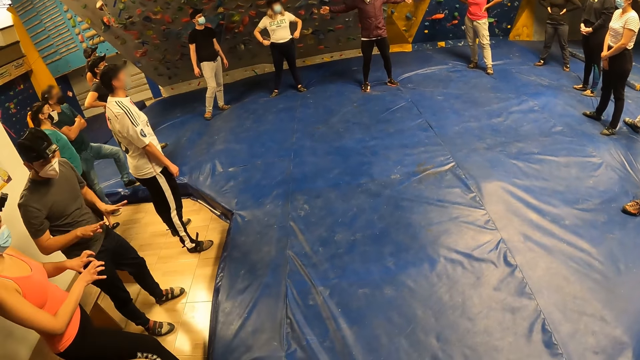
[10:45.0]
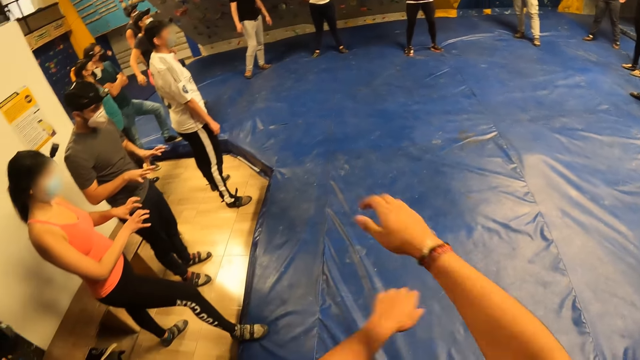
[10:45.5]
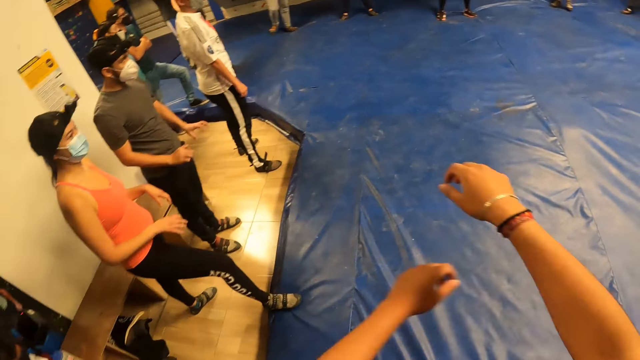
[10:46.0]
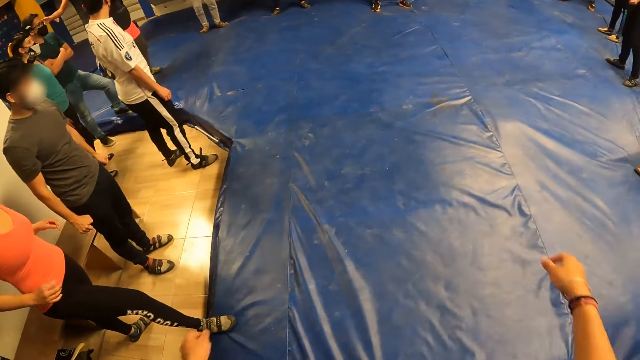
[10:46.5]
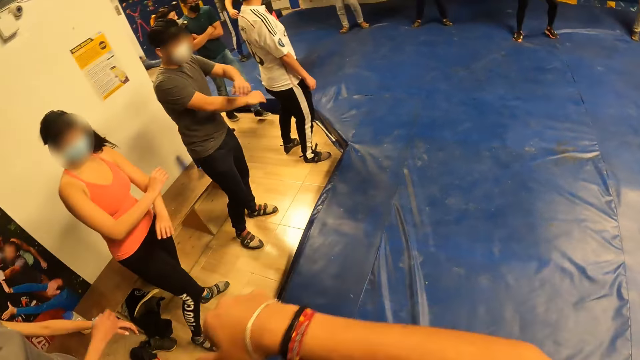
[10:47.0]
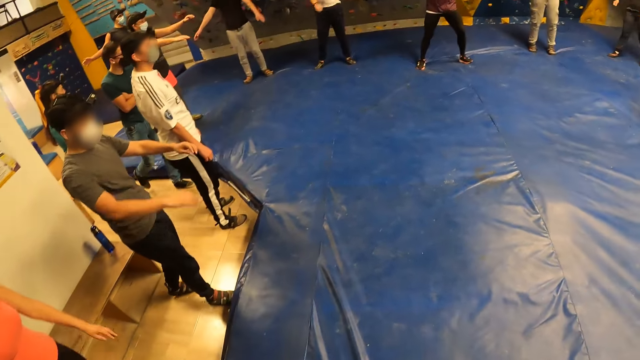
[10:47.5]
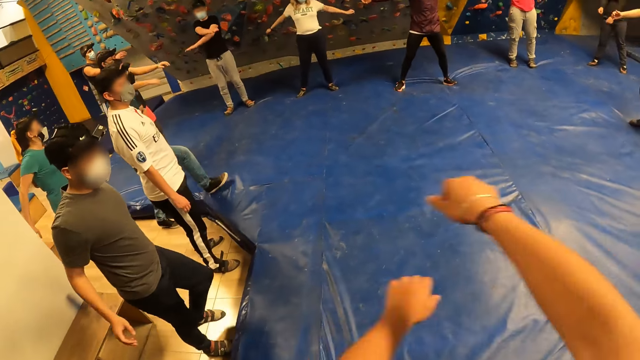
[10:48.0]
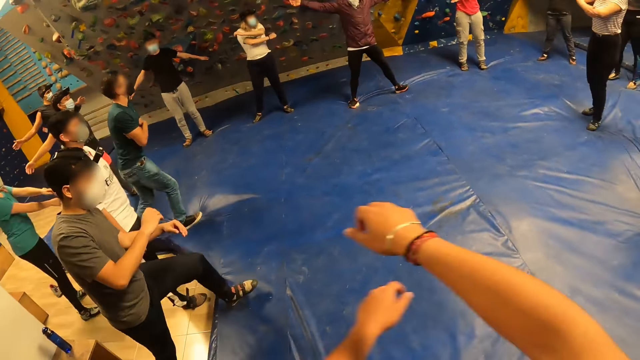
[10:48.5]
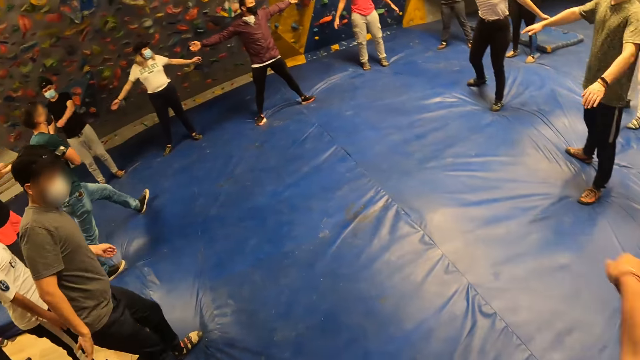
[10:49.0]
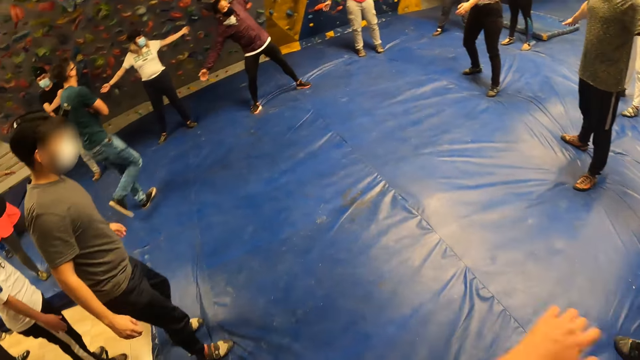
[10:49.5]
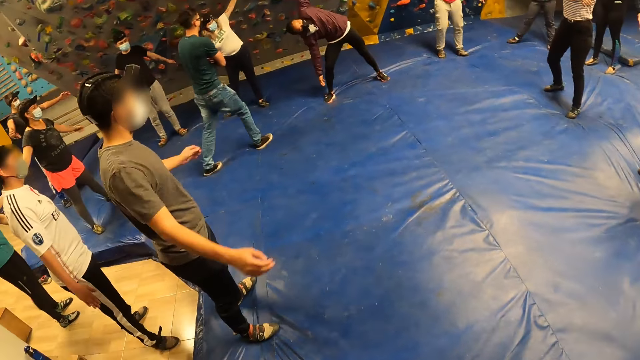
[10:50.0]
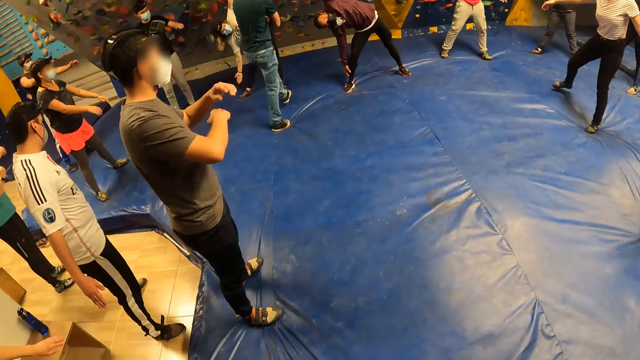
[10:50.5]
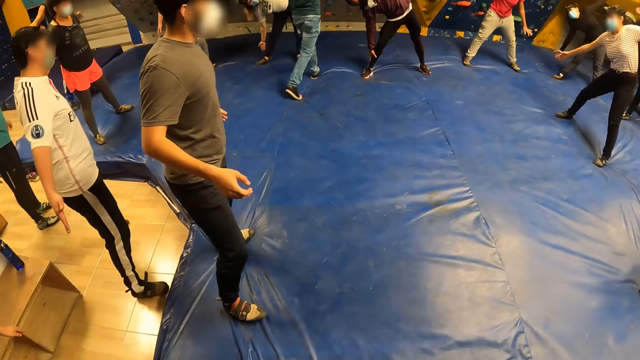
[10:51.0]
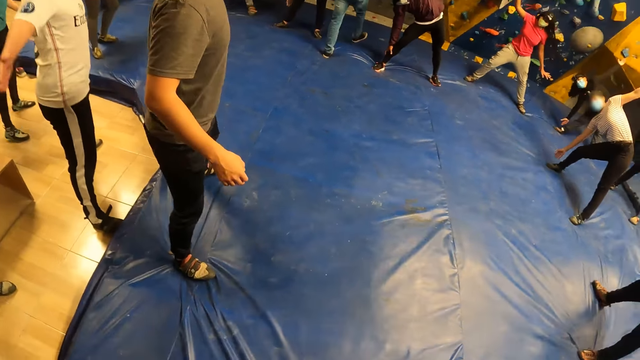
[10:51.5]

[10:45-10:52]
The camera wearer exercises.

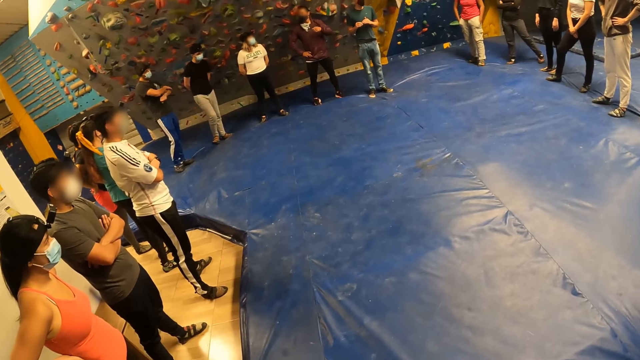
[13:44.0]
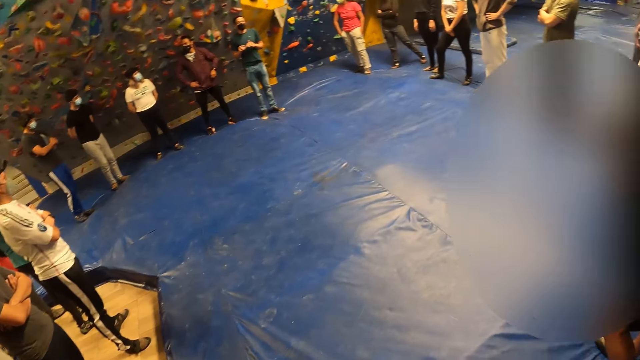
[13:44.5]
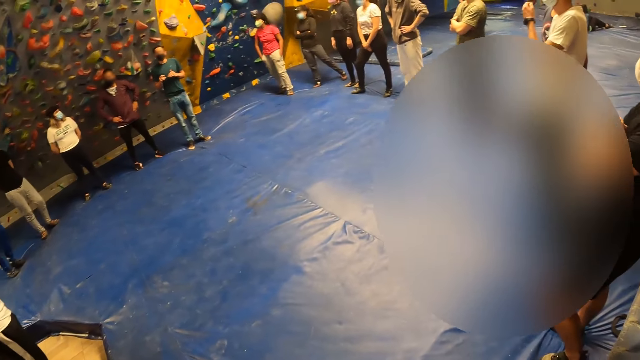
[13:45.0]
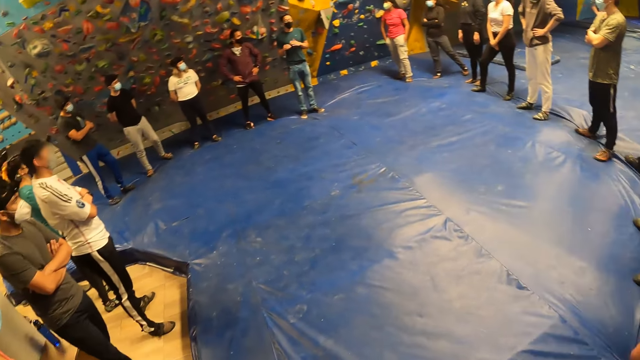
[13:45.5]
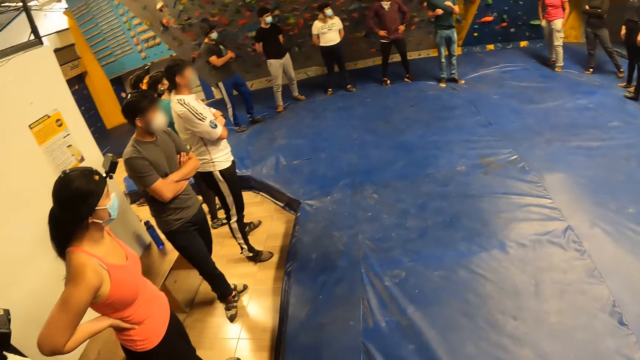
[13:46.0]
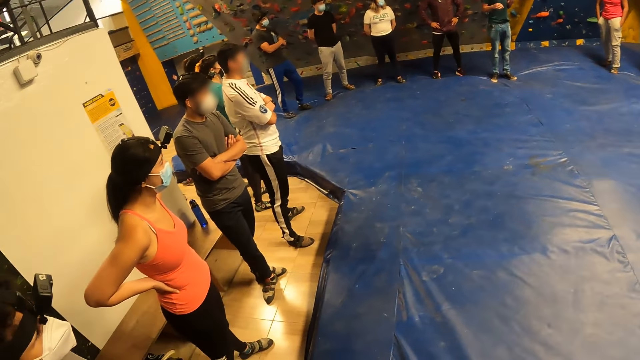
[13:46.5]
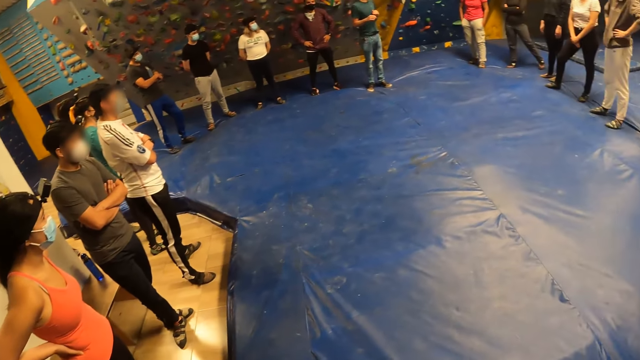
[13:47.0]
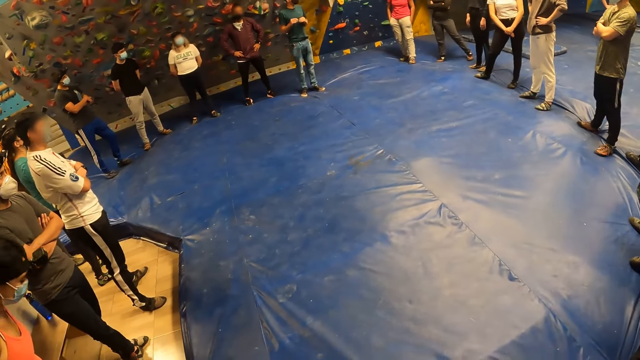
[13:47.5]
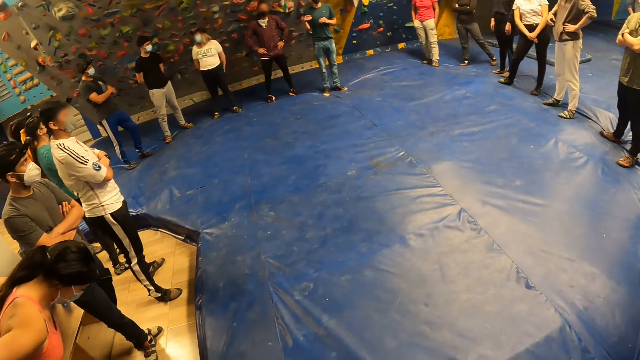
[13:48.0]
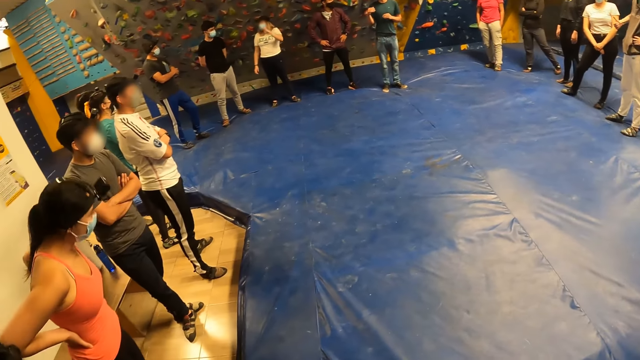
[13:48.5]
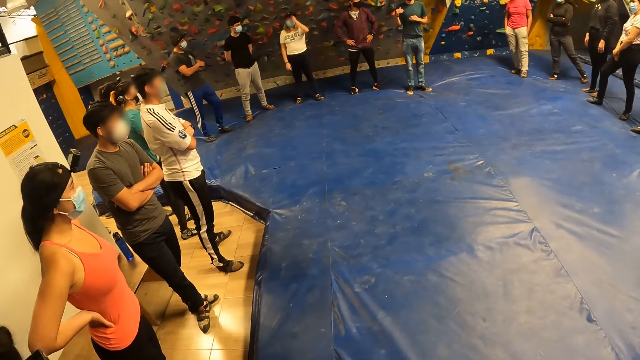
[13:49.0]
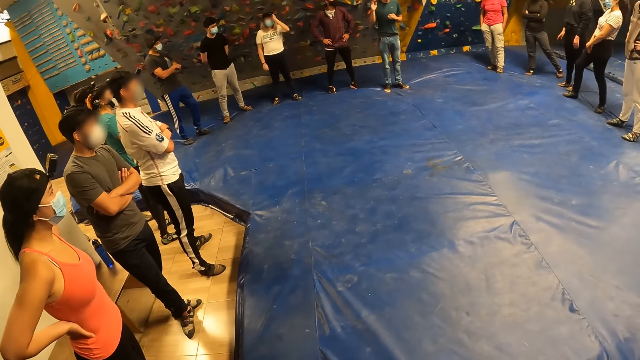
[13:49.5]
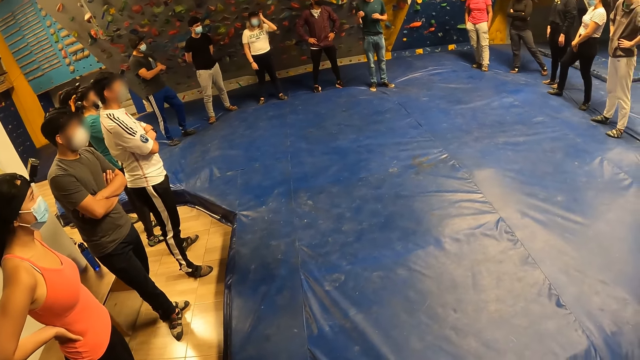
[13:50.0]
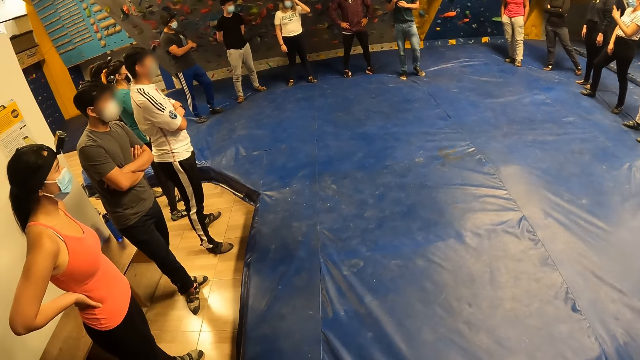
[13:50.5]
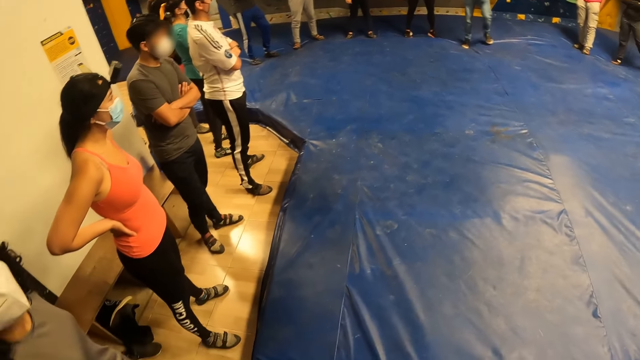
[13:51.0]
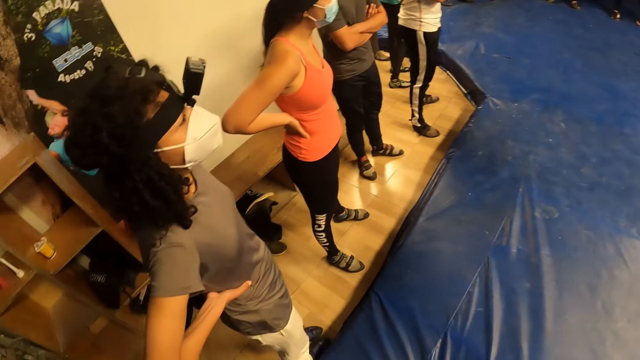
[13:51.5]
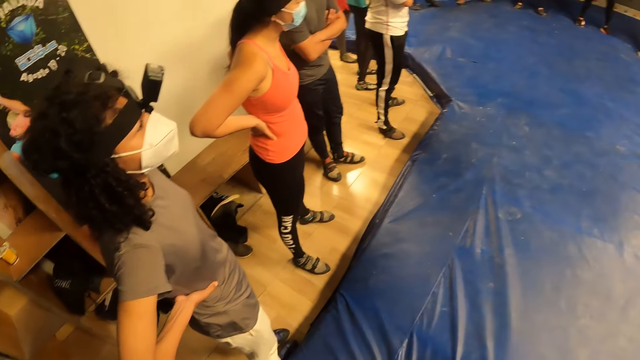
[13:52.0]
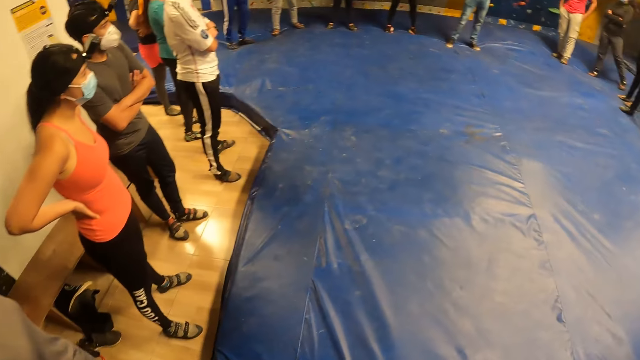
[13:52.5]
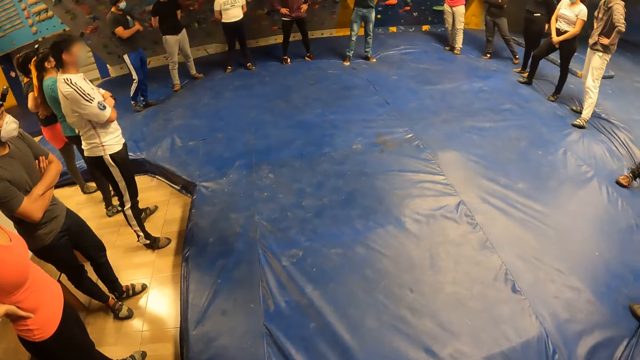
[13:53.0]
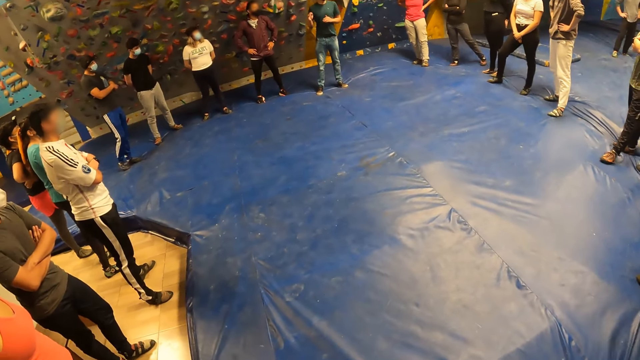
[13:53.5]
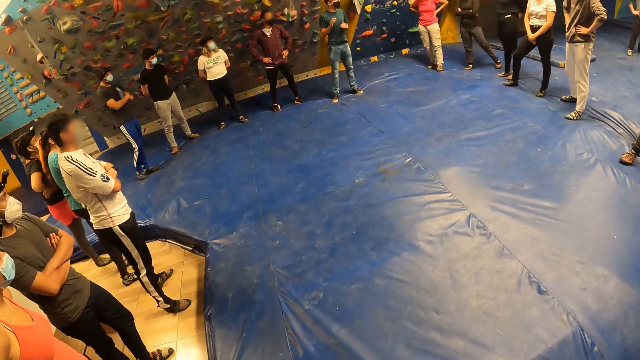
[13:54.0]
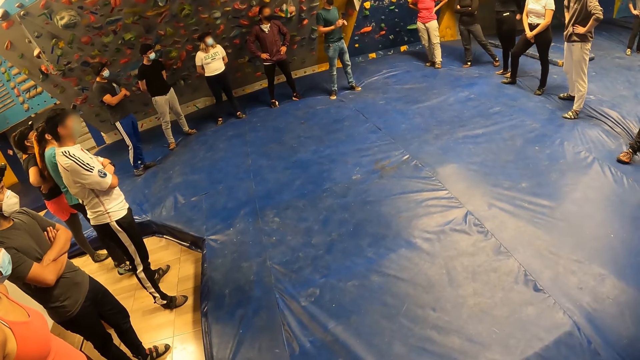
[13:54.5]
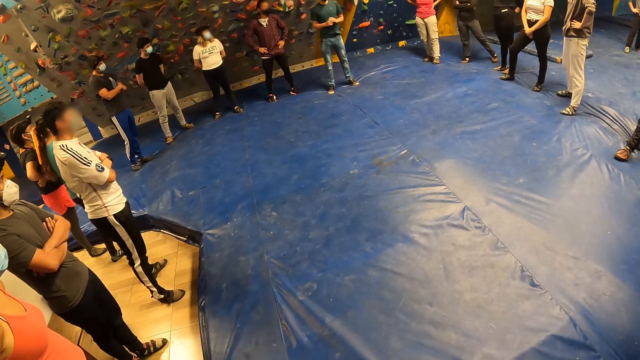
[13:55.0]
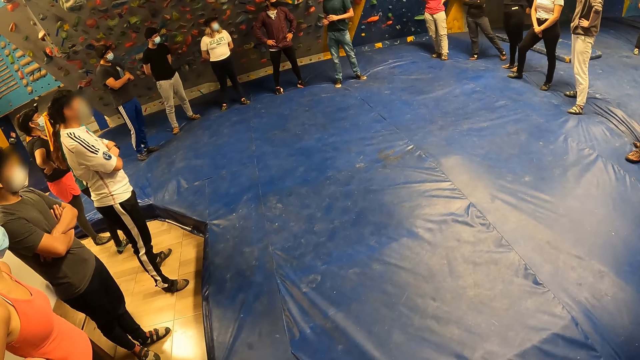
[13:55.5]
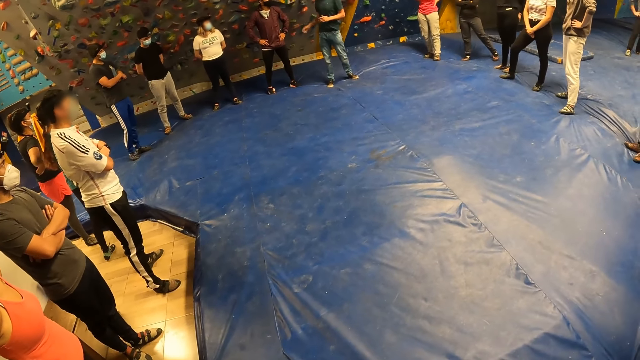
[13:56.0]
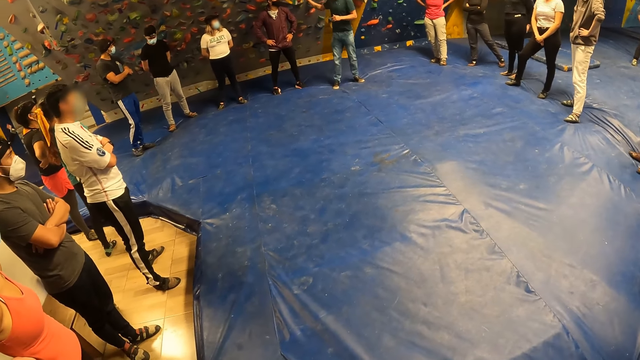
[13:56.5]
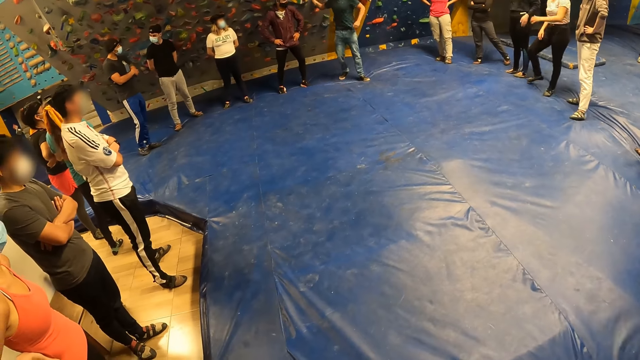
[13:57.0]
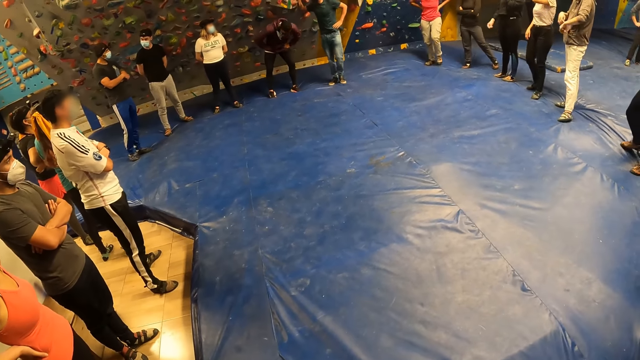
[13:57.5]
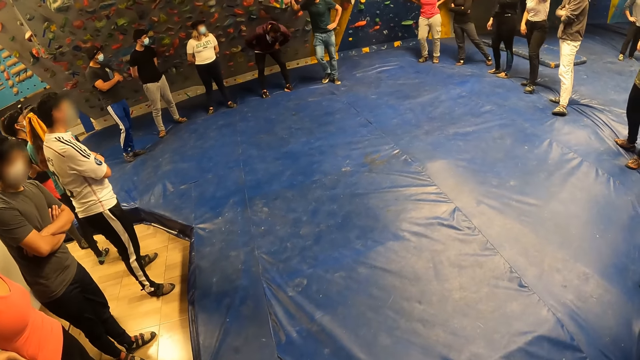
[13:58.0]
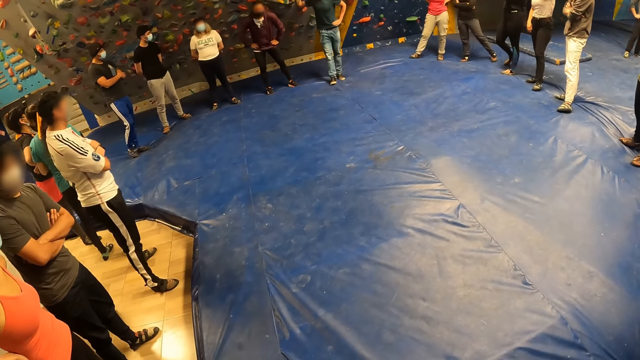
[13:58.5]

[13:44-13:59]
The camera wearer looks around. A man moves hands. The camera wearer looks around. The man moves hands and steps backward.
